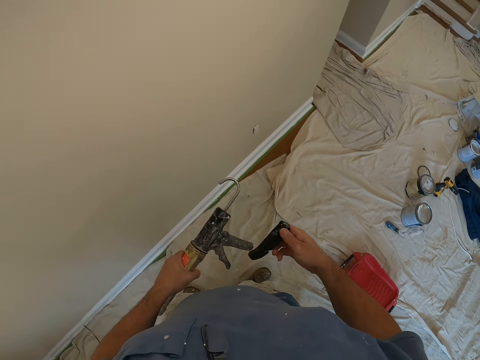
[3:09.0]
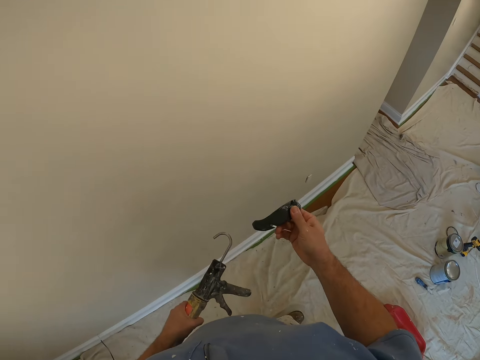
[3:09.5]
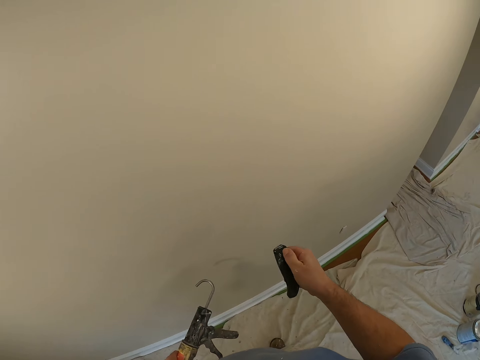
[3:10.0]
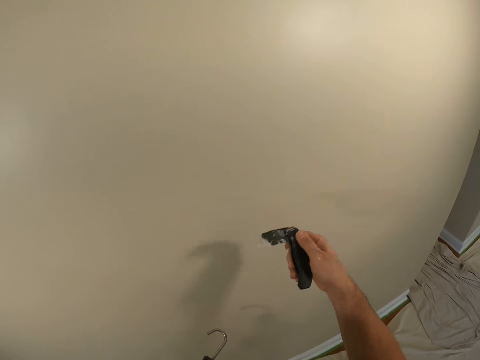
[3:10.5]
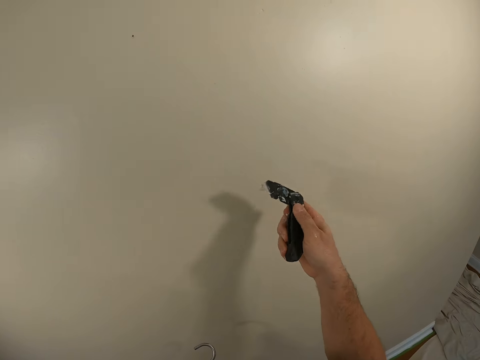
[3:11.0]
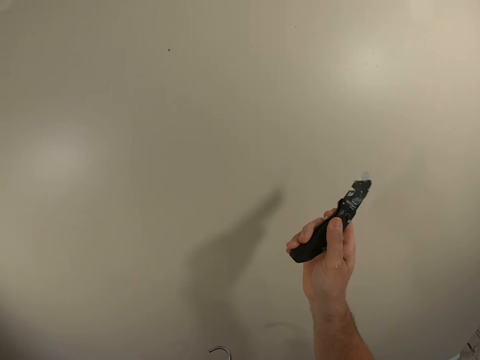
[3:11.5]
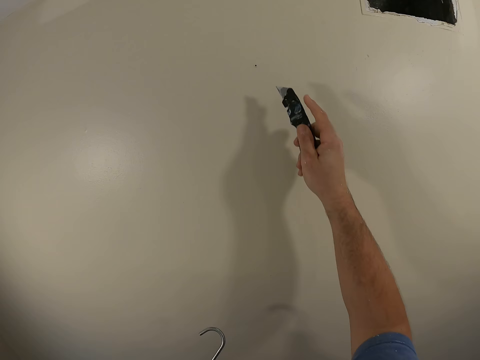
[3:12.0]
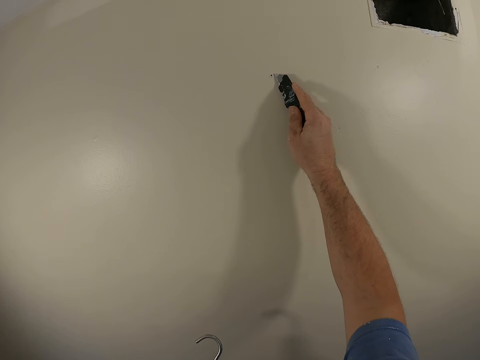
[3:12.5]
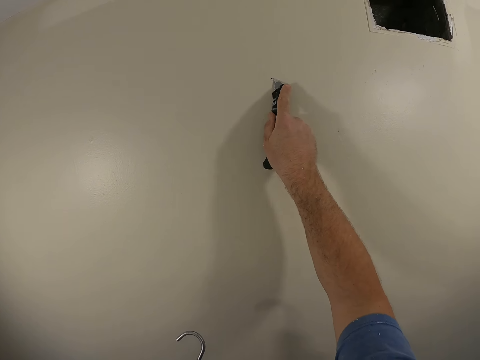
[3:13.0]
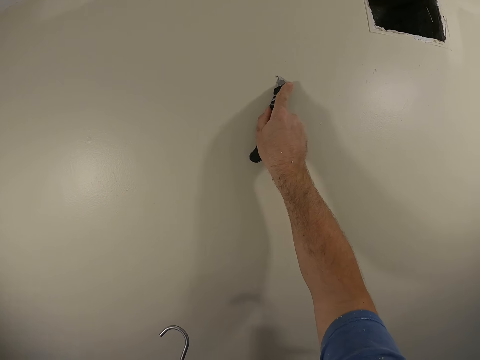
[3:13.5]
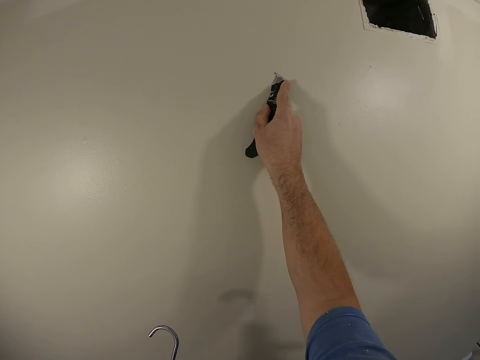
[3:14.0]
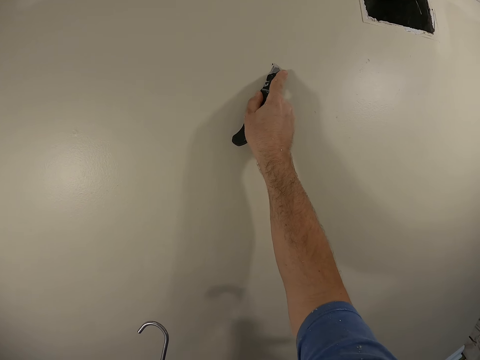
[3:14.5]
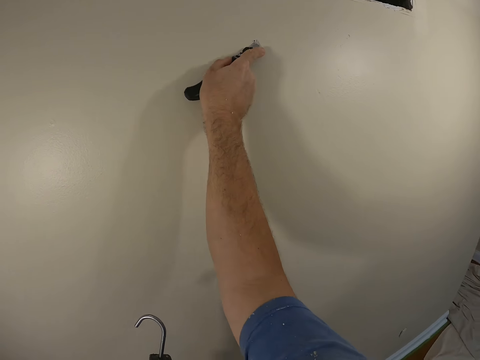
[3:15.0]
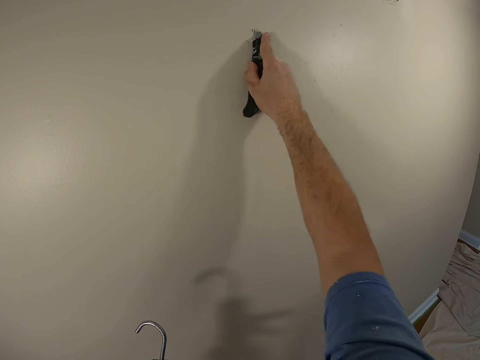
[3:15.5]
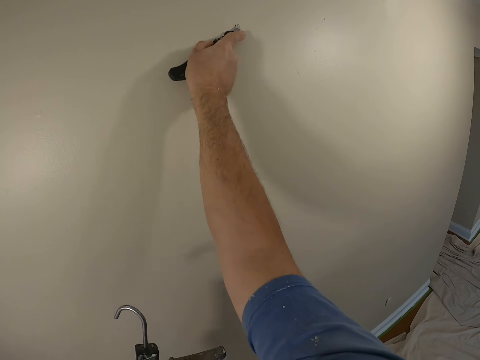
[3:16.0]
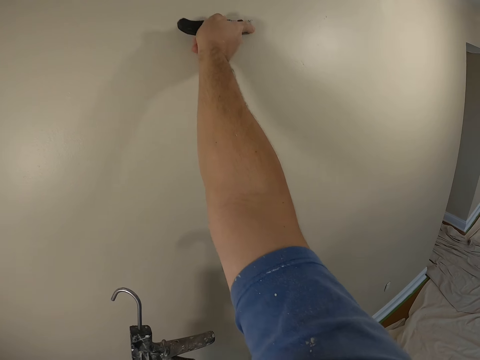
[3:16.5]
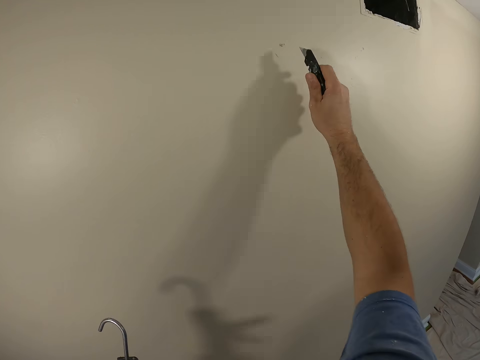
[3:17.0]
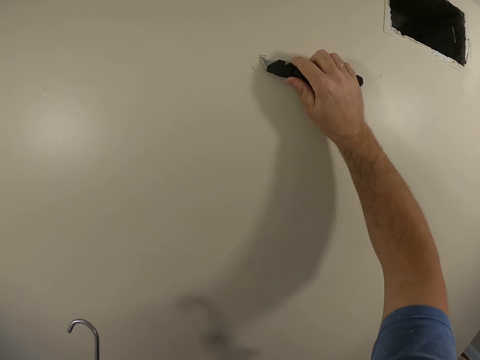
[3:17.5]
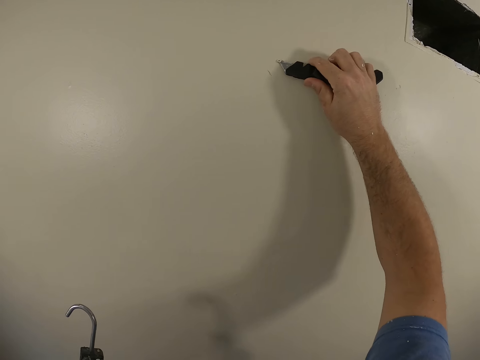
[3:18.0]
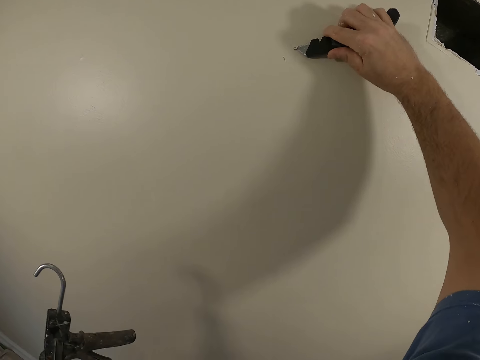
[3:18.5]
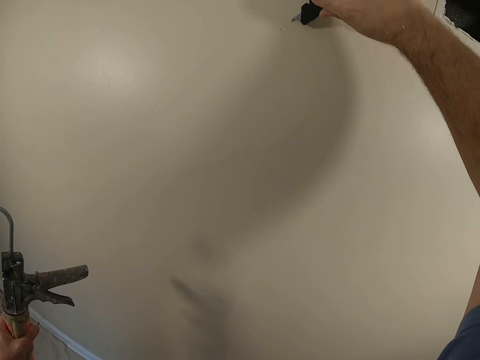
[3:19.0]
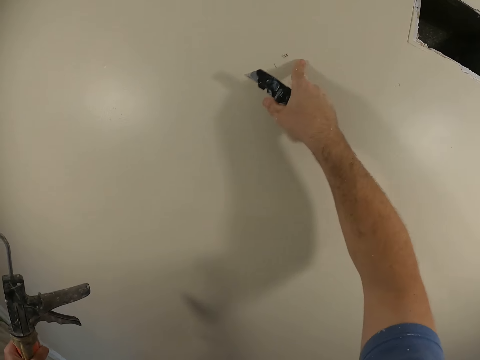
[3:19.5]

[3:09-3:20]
The camera wearer brings out a folded pocket knife from his right pocket. He opens up the pocket knife. He marks the hole on the wall with the pocket knife. He makes cuts on the wall.

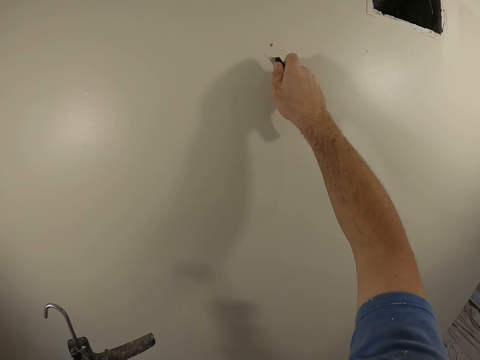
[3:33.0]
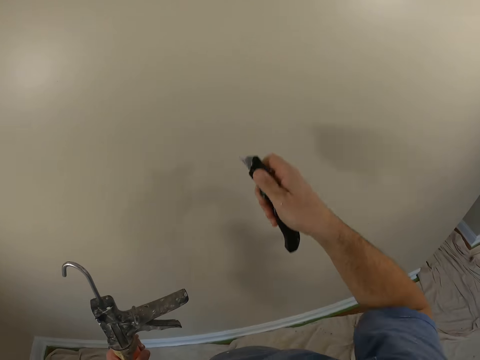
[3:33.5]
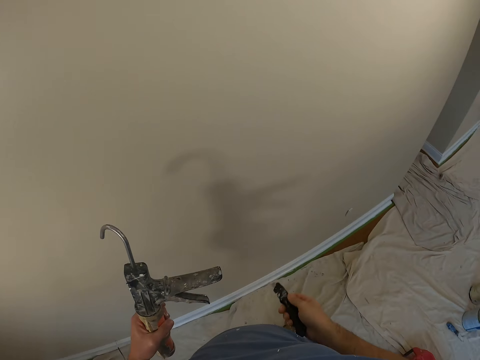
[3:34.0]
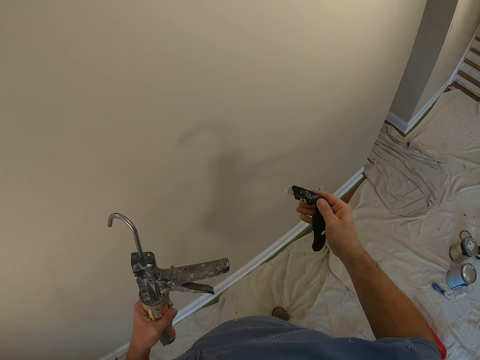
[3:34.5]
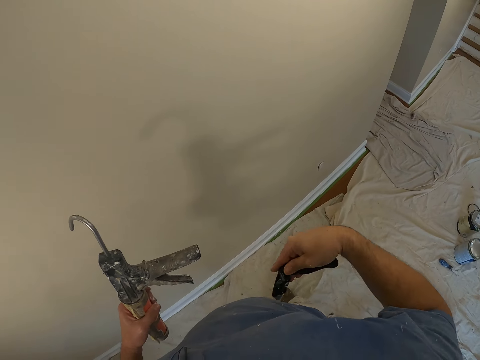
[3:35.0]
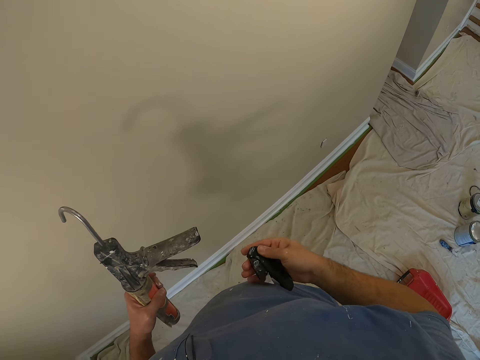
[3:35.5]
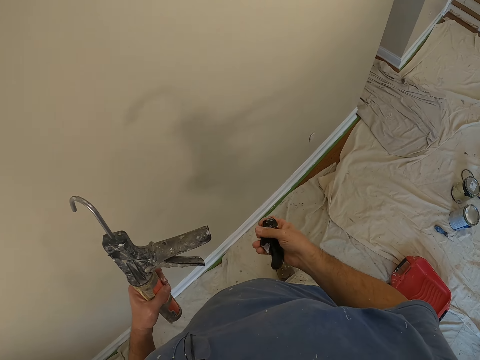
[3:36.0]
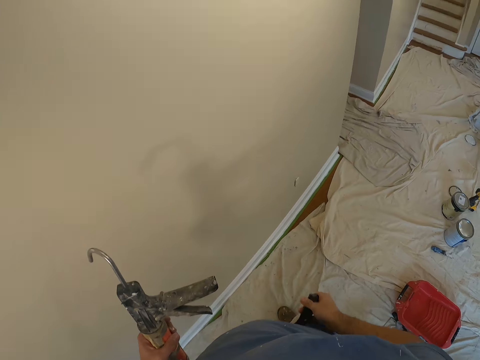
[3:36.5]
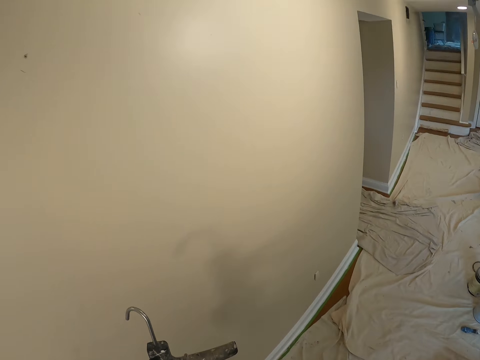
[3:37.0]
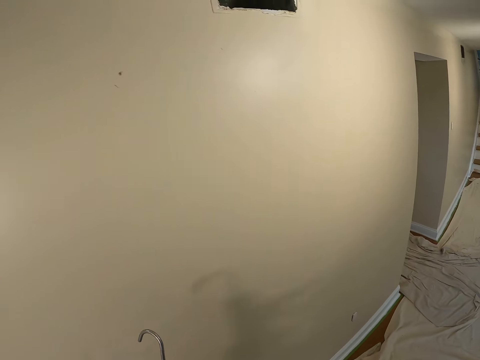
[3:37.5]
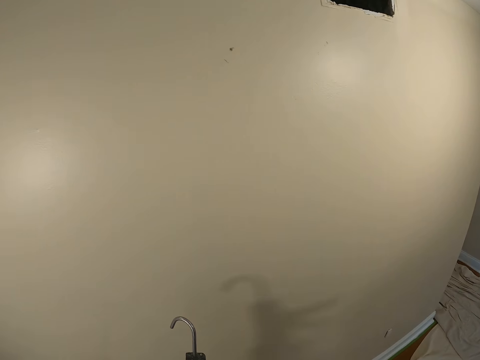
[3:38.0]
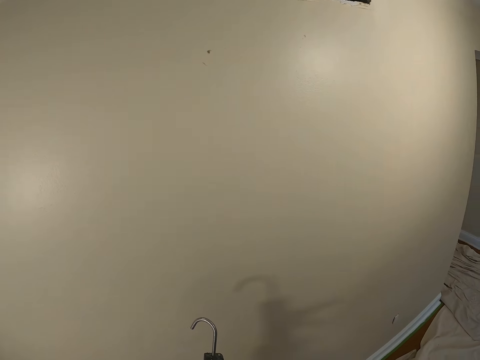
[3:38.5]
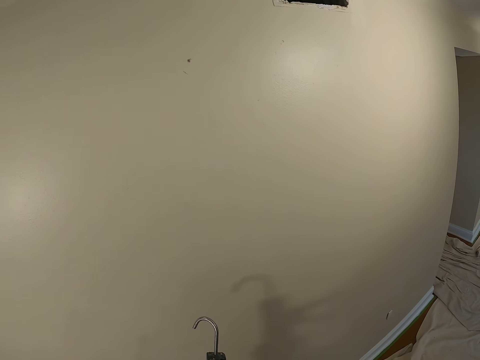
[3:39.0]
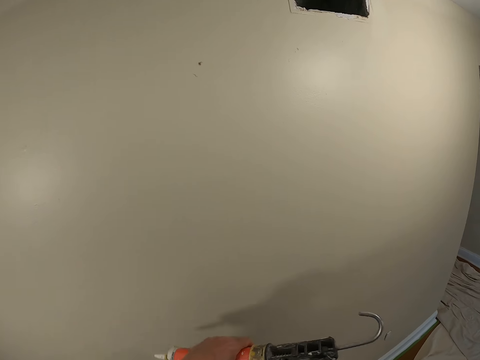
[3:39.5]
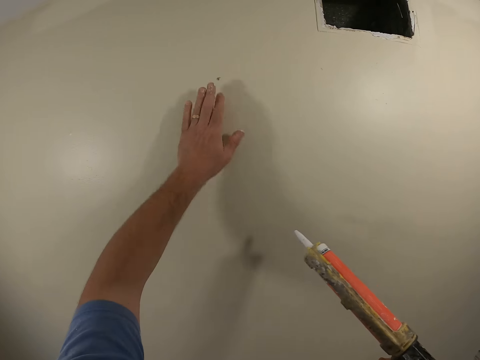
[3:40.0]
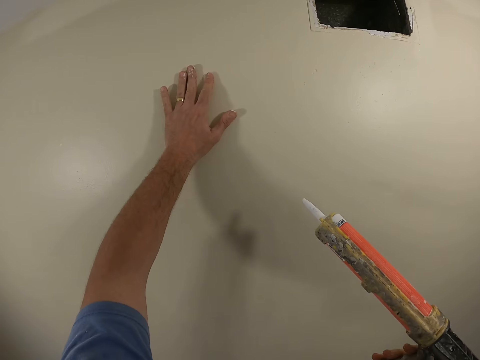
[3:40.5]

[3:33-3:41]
The camera wearer folds the pocket knife. He puts the pocket knife into his pocket. He touches the hole on the wall.

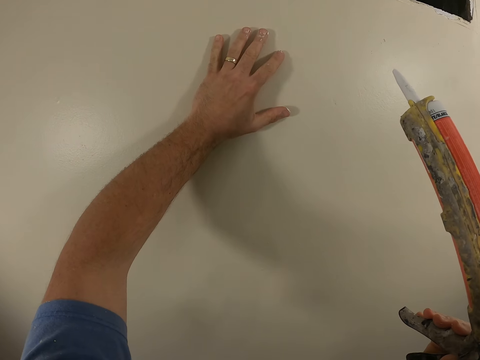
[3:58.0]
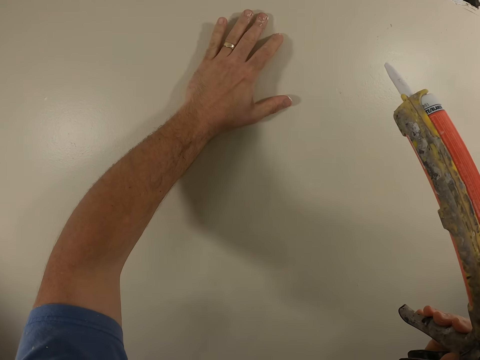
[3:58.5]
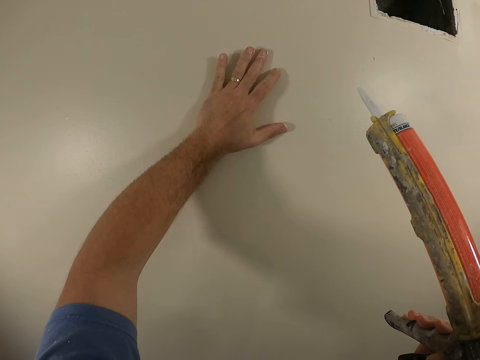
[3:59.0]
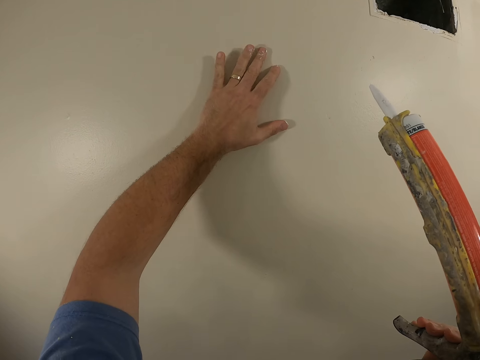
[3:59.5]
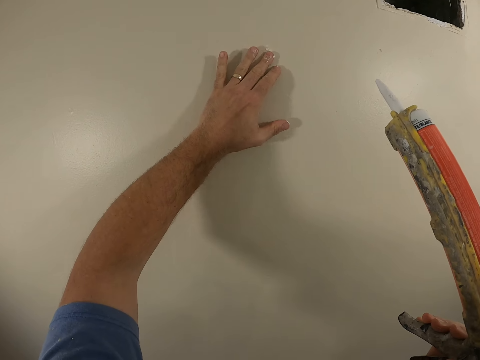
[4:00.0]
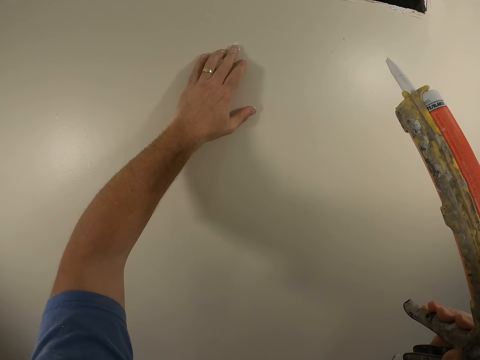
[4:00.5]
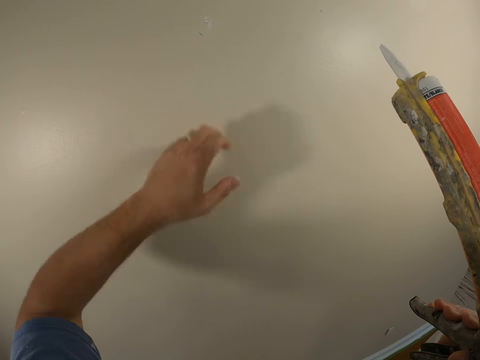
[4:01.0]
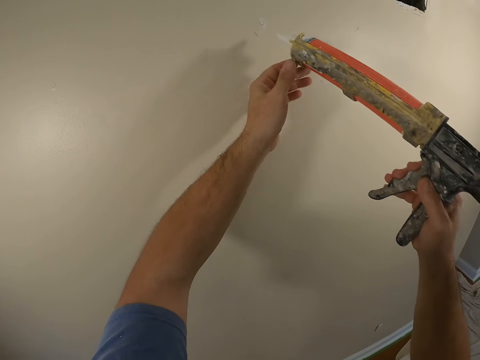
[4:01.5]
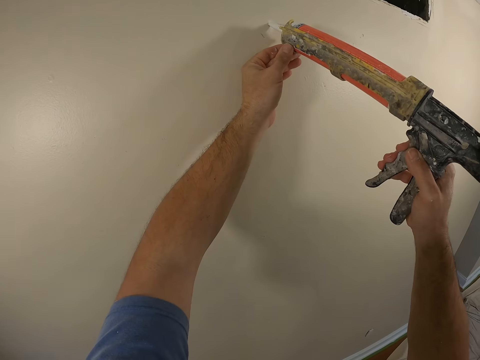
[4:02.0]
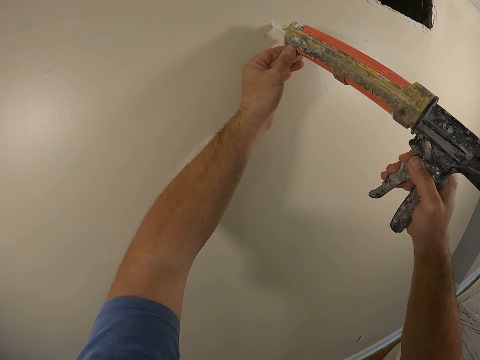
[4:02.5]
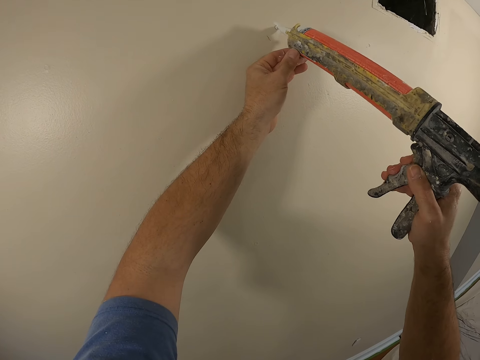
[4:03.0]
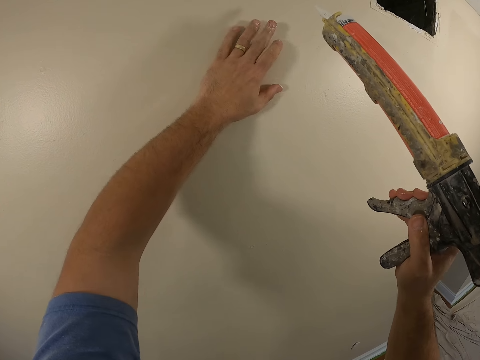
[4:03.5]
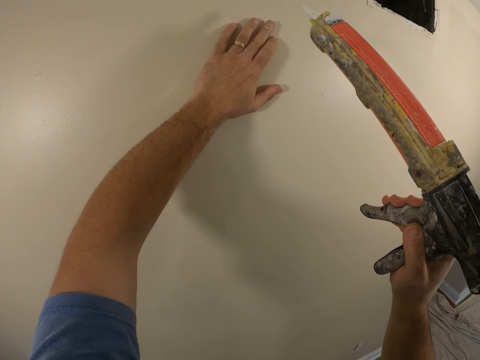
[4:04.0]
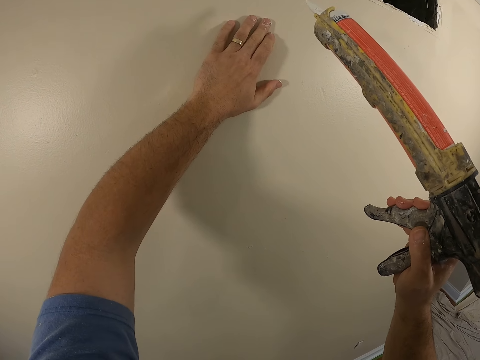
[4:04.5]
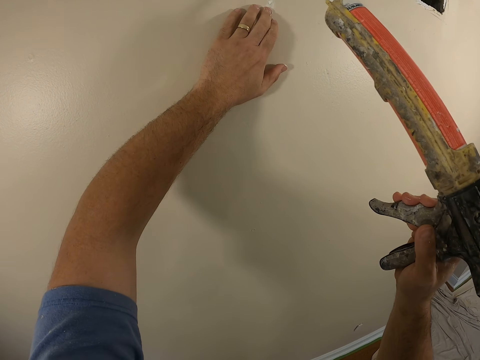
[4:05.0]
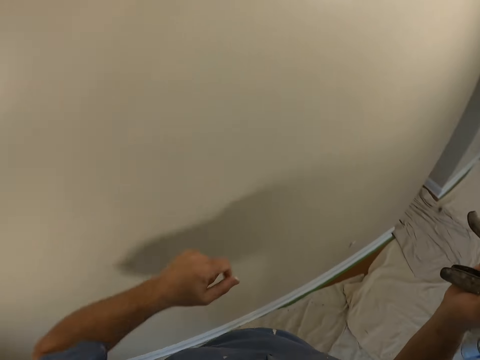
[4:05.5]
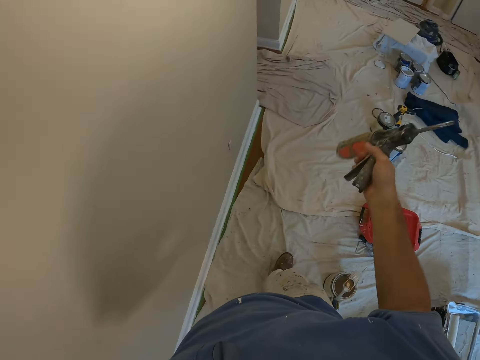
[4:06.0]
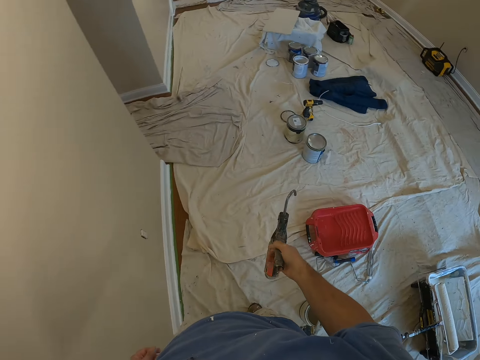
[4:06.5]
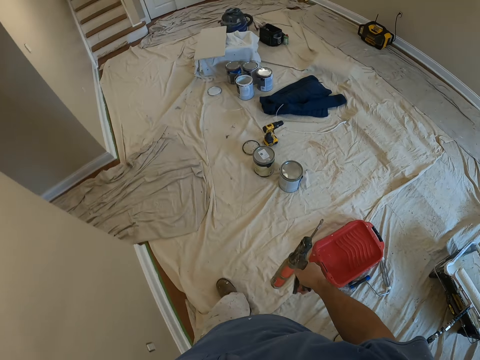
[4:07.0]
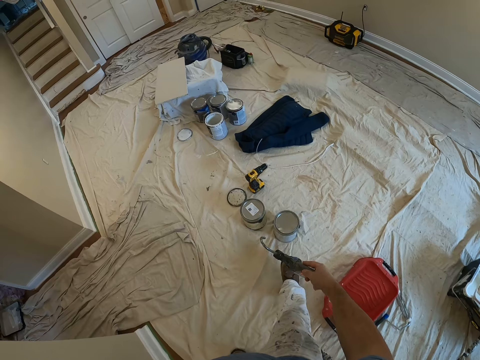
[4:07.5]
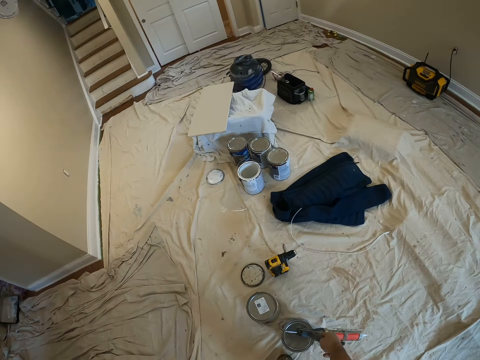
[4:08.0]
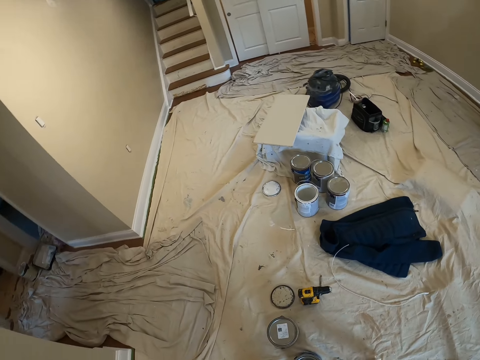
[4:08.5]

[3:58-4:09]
The camera wearer touches the hole on the wall. They smooth the painter's putty with their fingers. They glue the hole on the wall with the glue gun. They apply the painter's putty again. They touch the hole on the wall and smooth the painter's putty with their fingers. They walk towards the tool on the floor in the room. They drop the glue gun on the floor.
